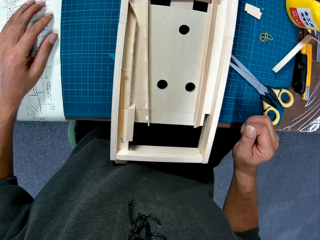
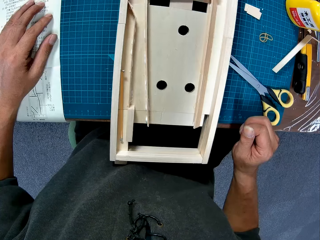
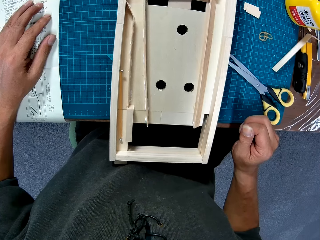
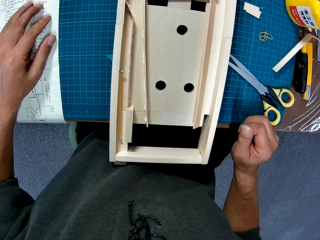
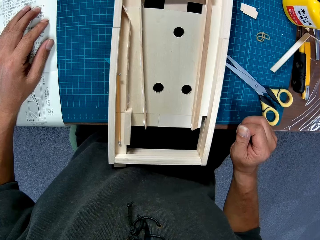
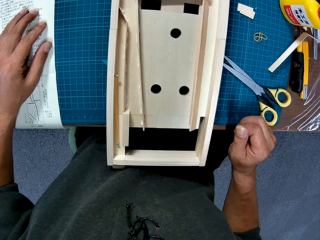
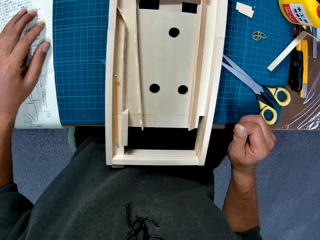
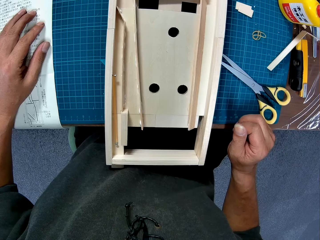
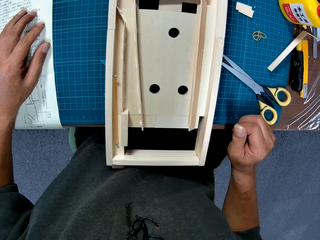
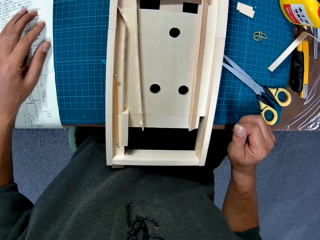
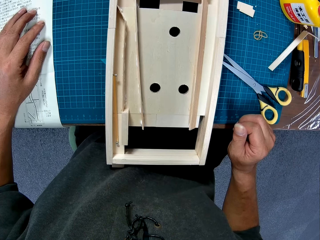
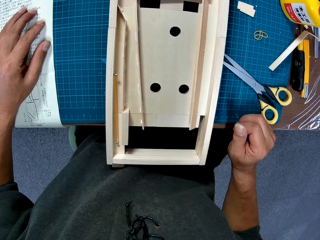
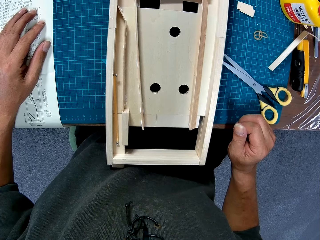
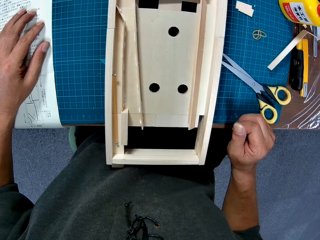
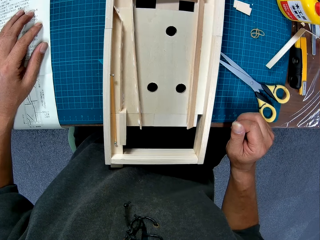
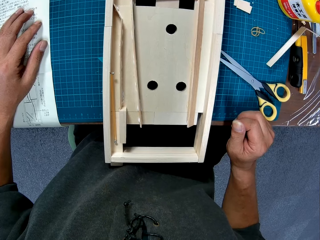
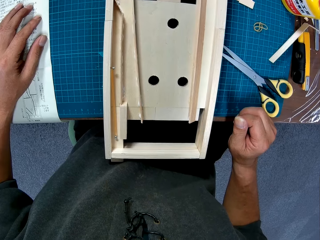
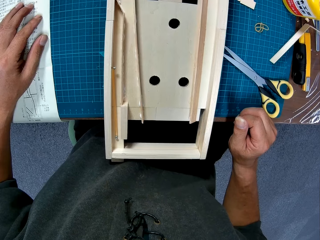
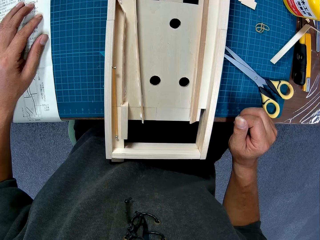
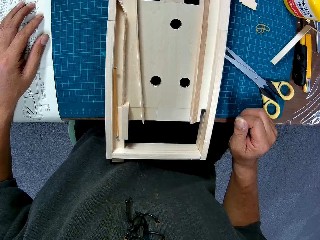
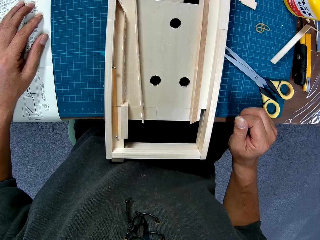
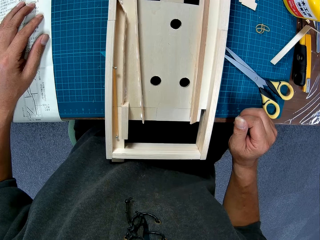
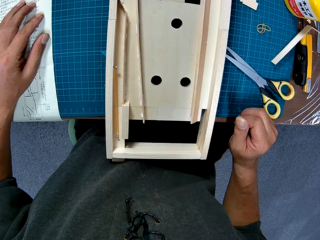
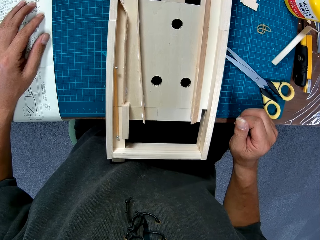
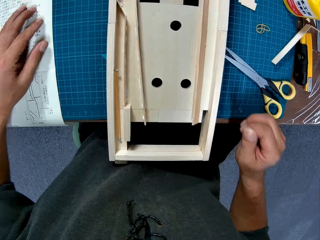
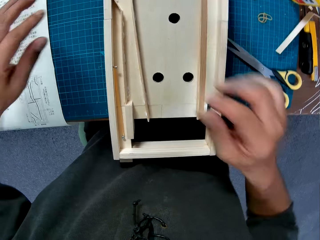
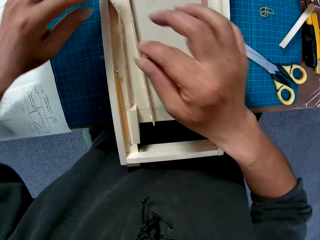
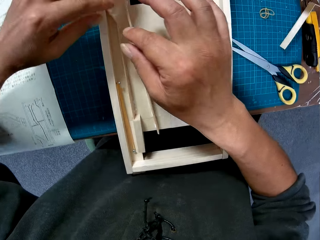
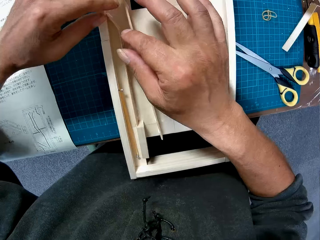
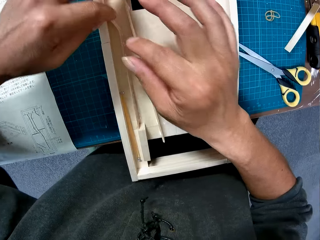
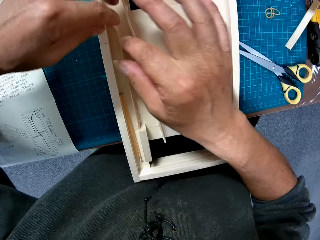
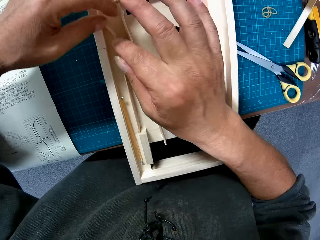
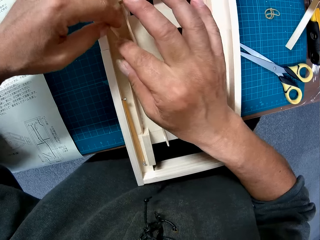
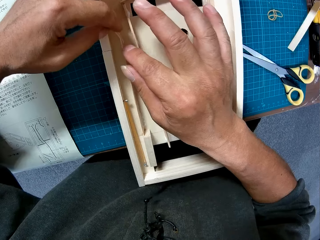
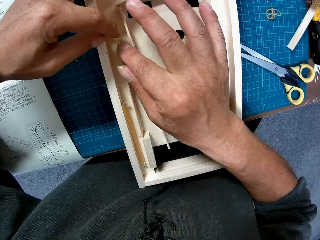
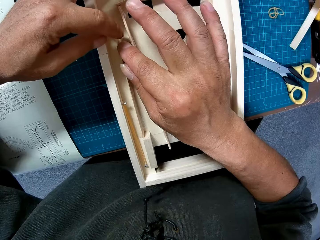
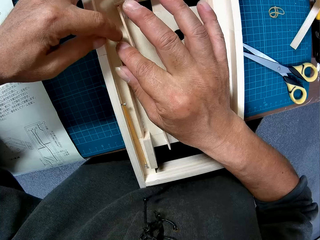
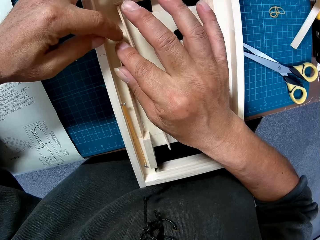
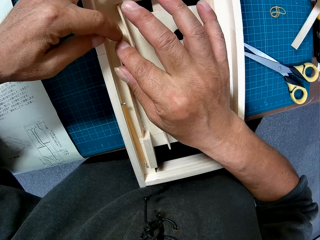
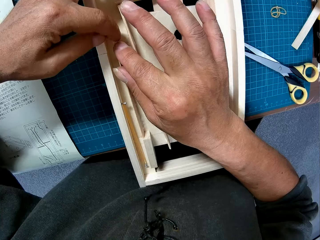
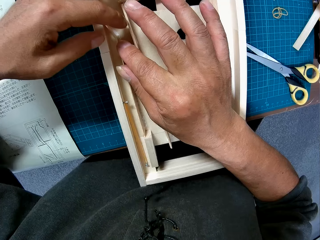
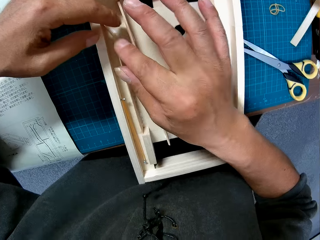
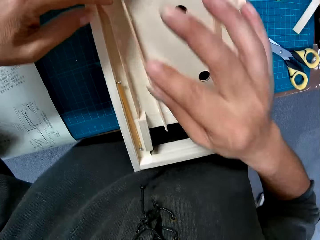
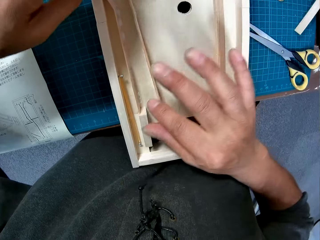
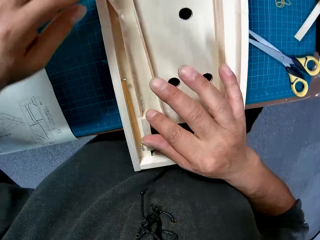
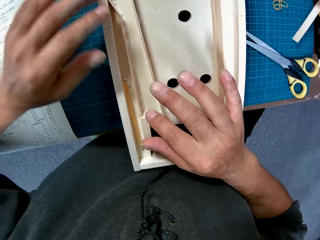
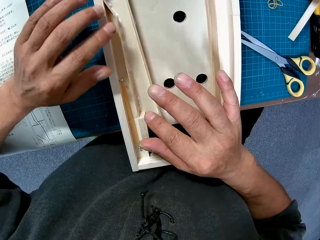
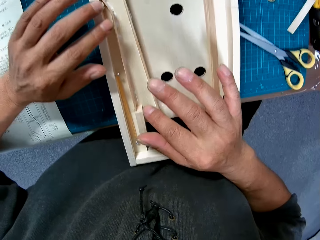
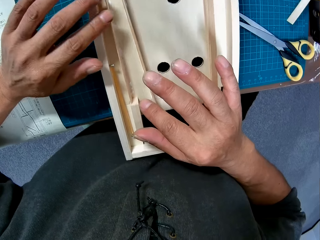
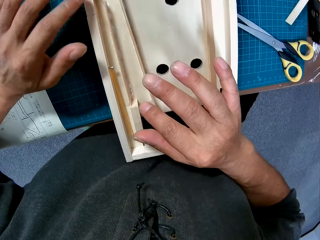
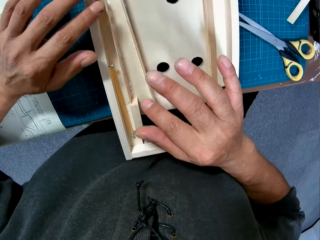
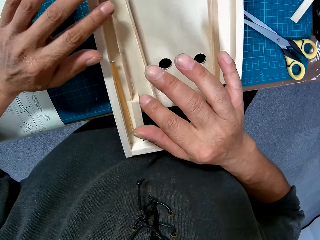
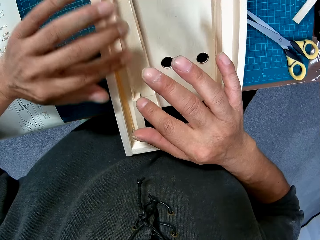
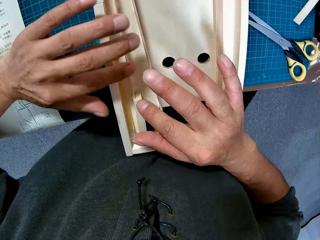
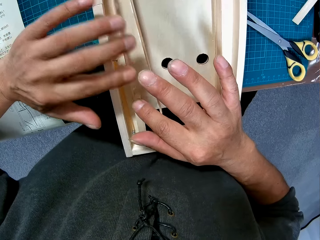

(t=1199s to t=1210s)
The camera wearer holds a piece of paper manual on a table with a hand. They look around the table. They adjust the piece of wood in the wooden model with both hands.

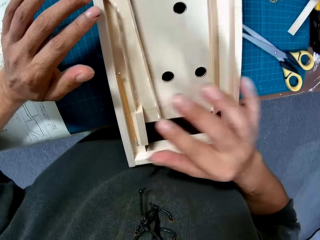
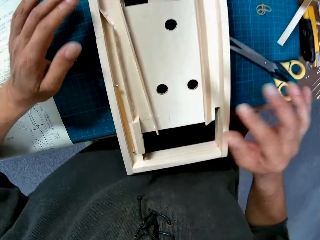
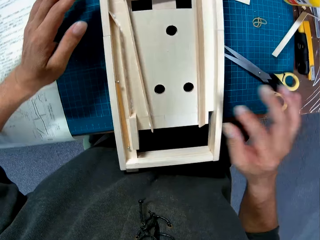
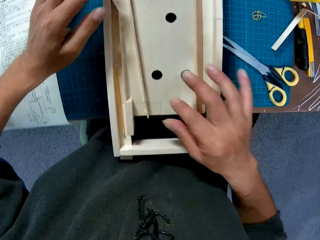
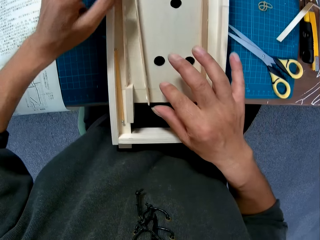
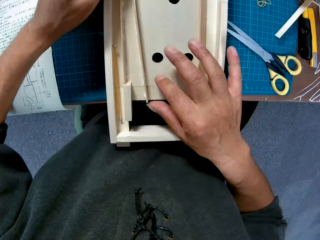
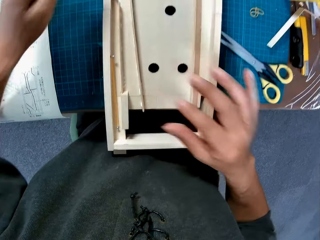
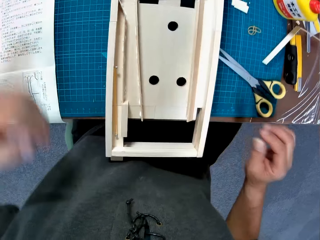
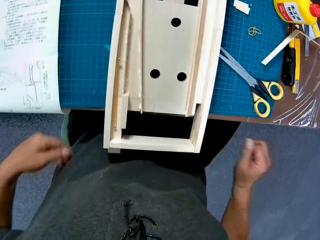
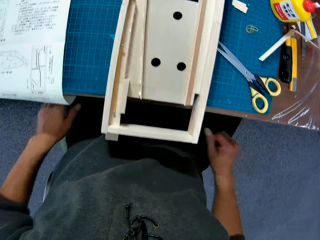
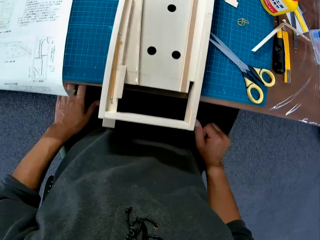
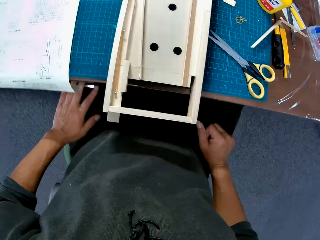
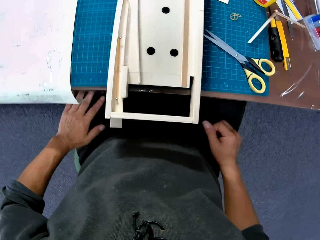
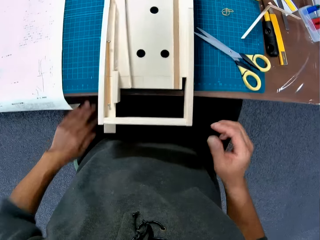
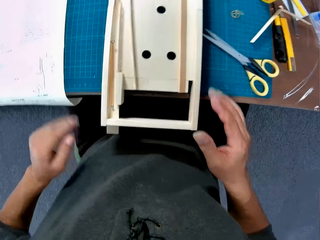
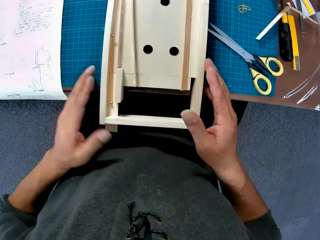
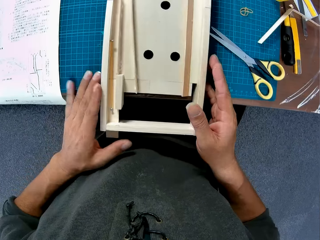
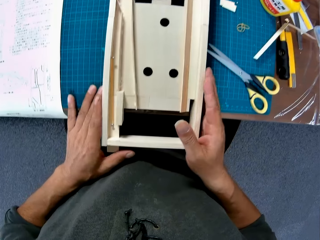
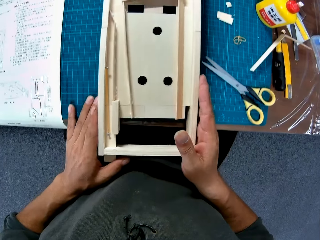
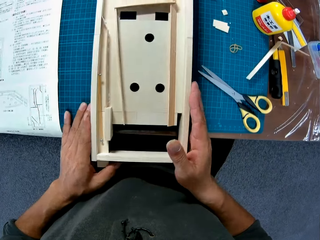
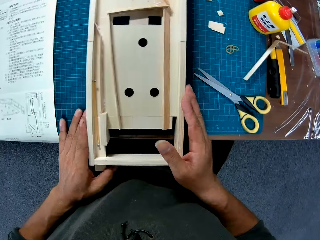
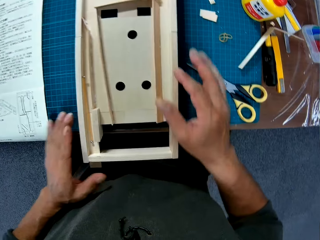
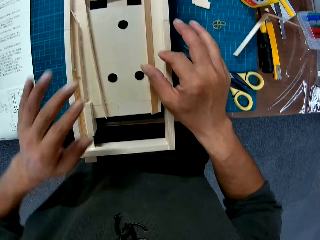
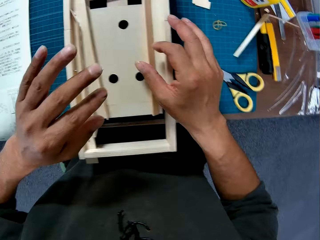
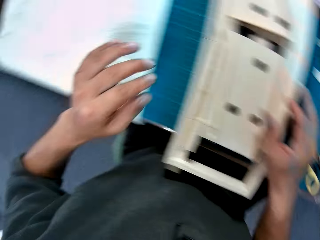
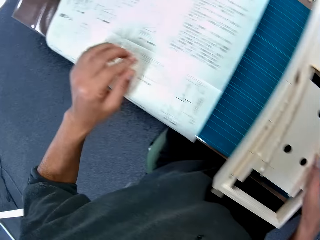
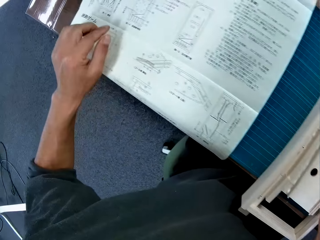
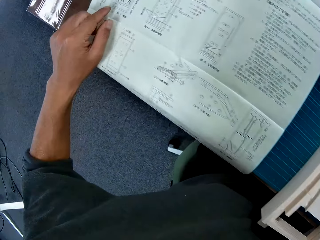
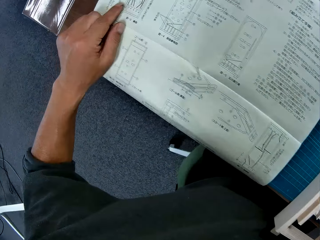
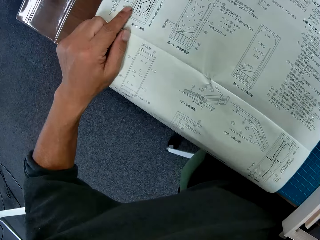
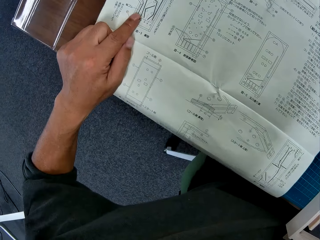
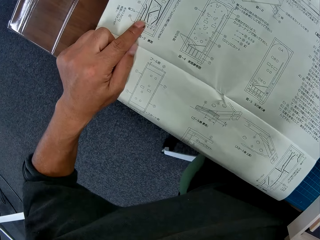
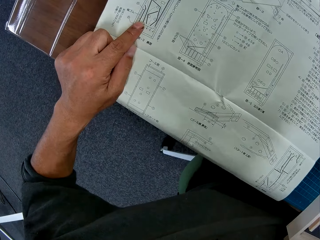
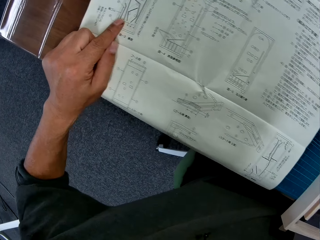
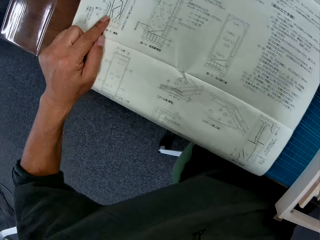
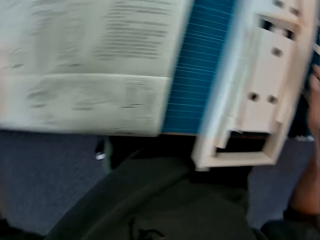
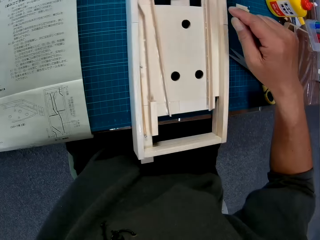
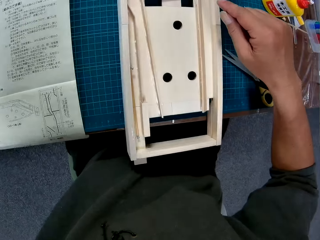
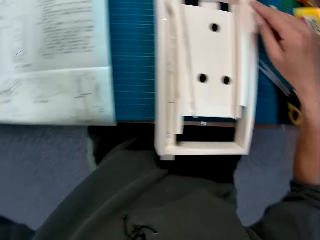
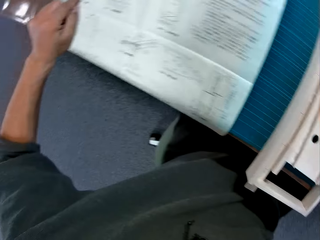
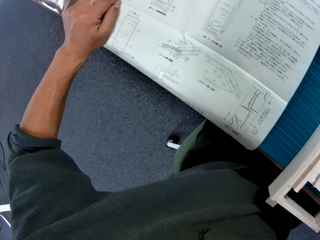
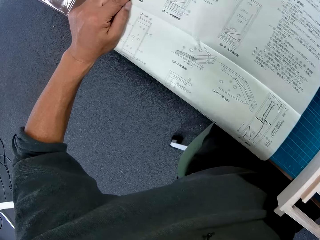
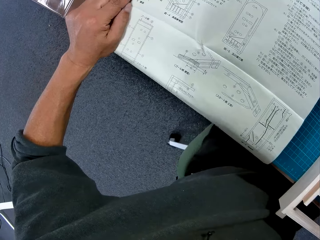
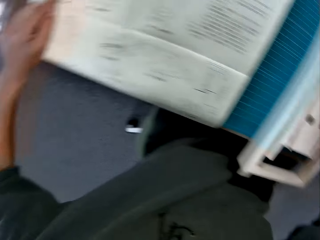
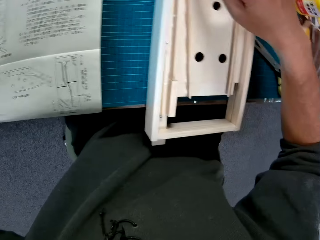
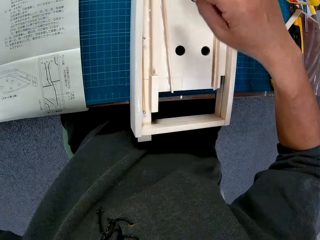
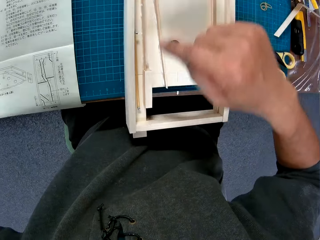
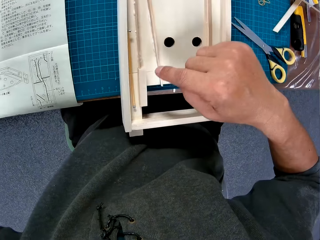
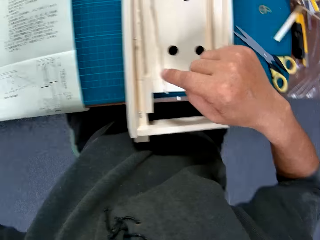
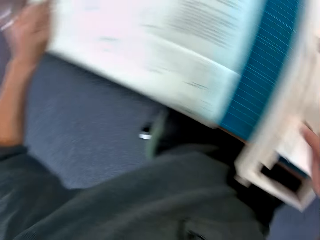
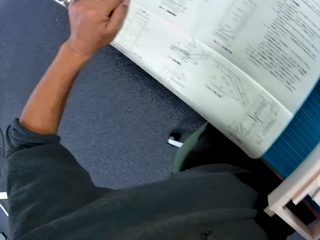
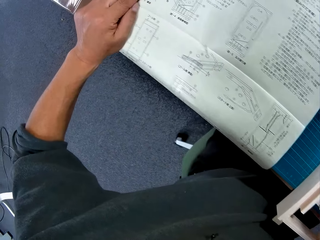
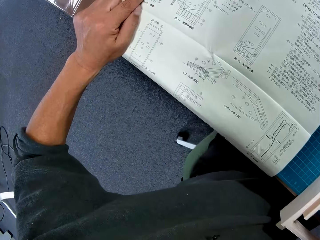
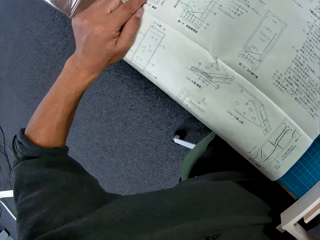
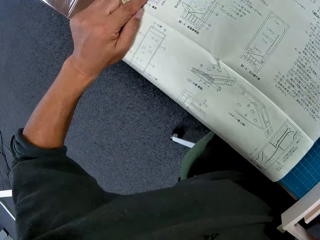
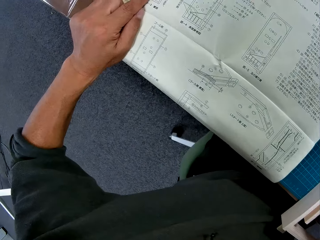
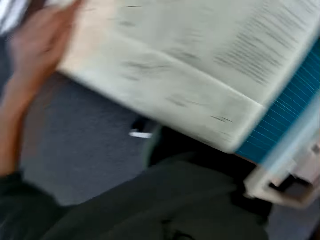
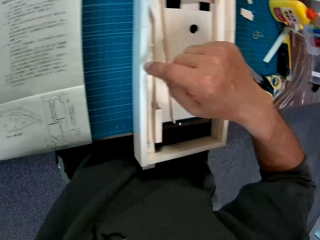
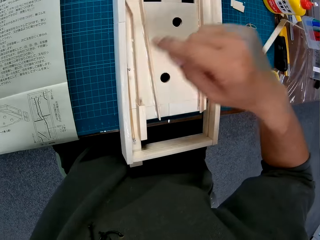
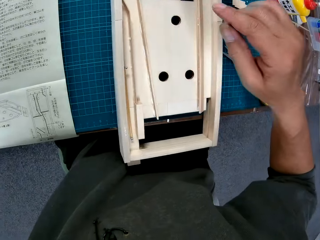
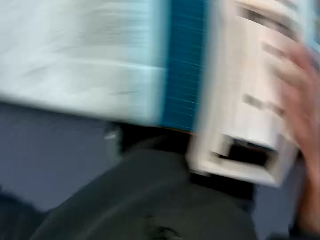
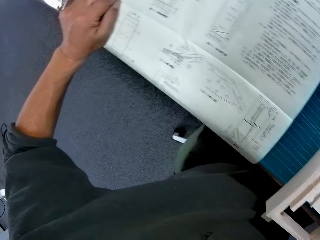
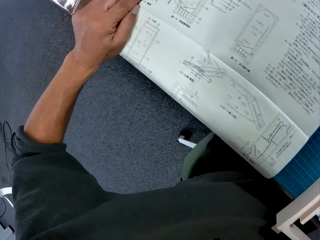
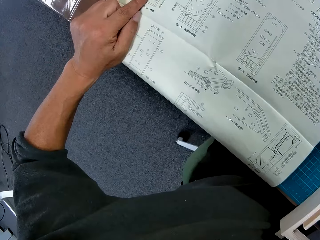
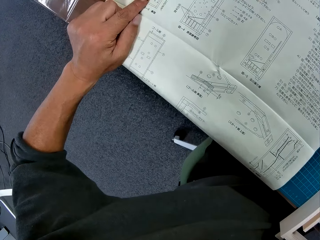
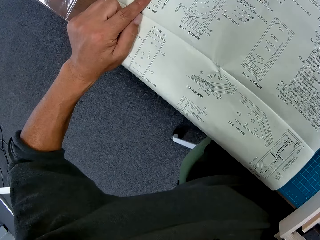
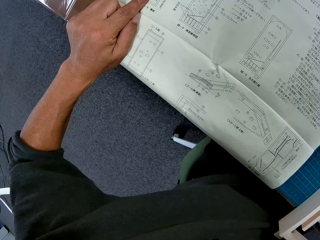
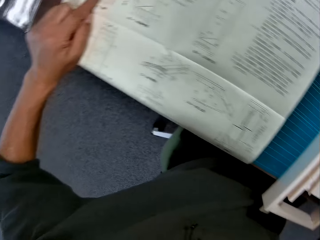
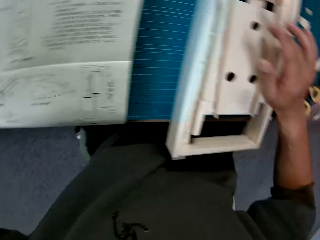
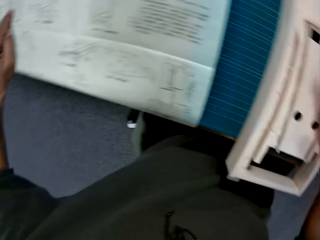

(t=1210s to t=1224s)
The camera wearer places his hands on his lap. He looks around a table. He adjusts the wooden or paperboard model with both hands. He places his left hand on an instruction paper on the table. He points at the paperboard model on a cutting mat. He looks at the instruction paper on the table.
